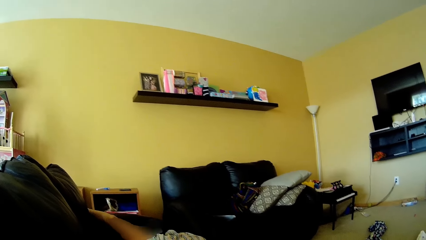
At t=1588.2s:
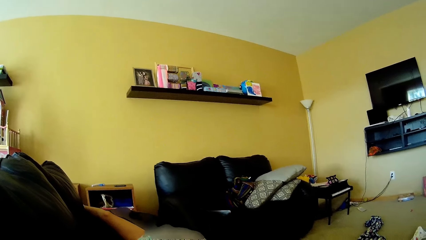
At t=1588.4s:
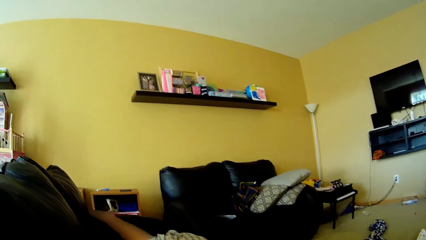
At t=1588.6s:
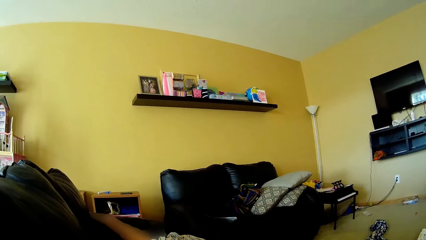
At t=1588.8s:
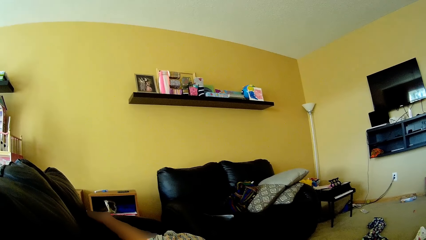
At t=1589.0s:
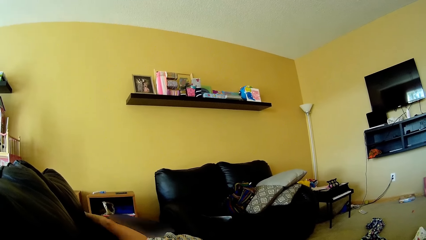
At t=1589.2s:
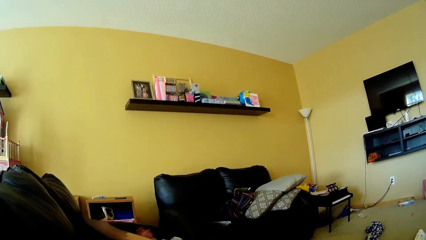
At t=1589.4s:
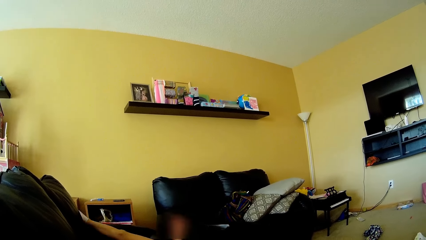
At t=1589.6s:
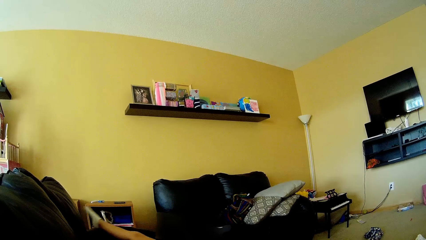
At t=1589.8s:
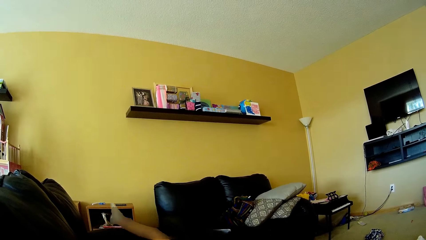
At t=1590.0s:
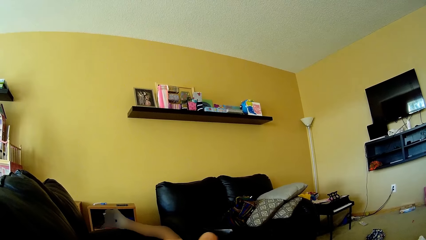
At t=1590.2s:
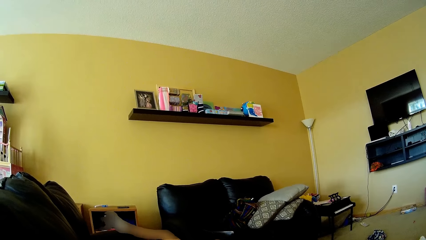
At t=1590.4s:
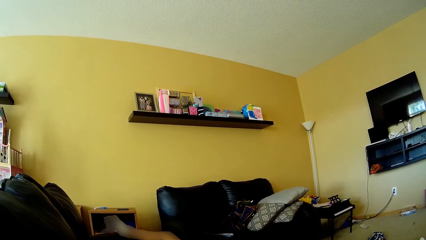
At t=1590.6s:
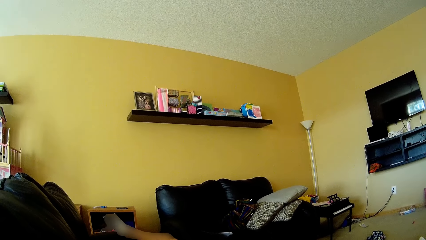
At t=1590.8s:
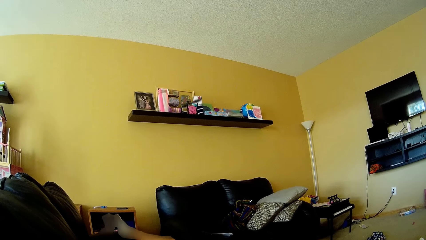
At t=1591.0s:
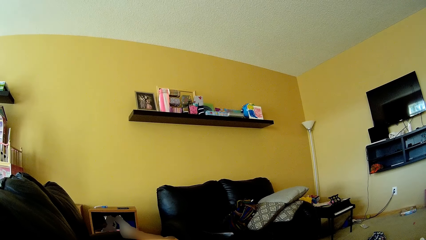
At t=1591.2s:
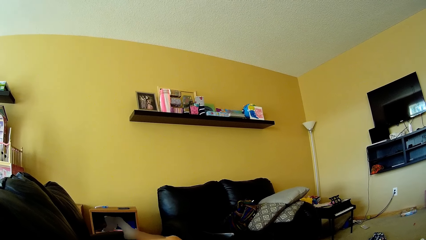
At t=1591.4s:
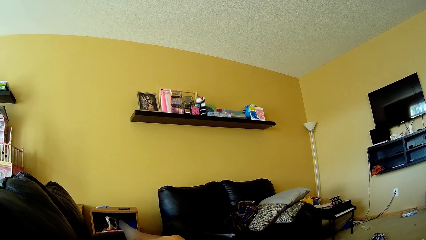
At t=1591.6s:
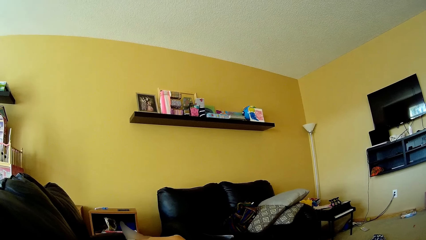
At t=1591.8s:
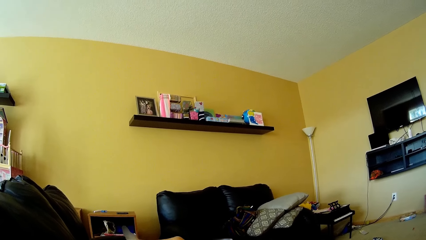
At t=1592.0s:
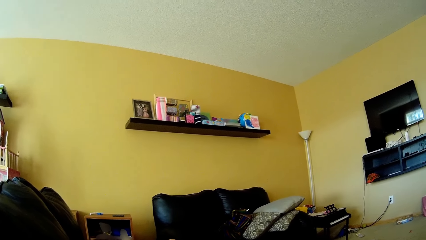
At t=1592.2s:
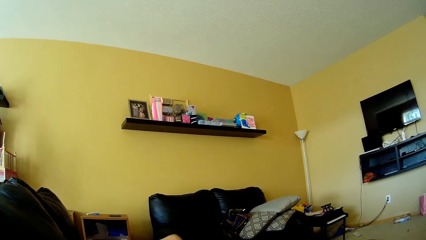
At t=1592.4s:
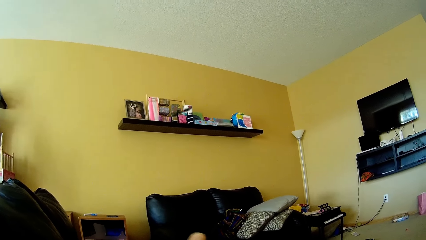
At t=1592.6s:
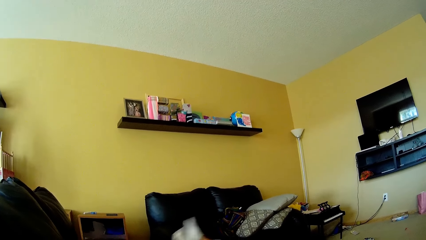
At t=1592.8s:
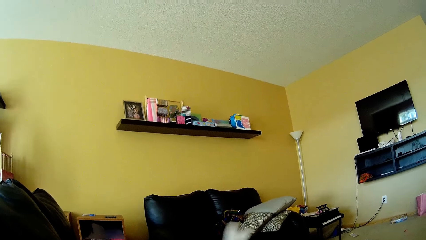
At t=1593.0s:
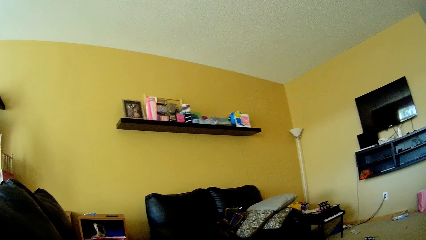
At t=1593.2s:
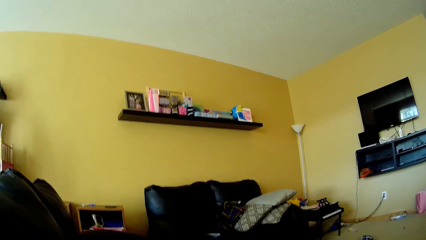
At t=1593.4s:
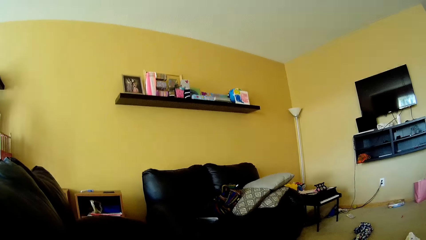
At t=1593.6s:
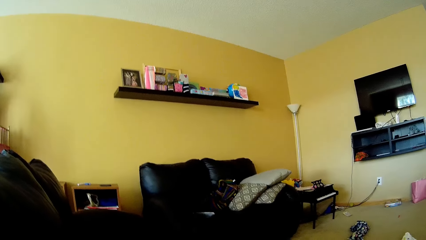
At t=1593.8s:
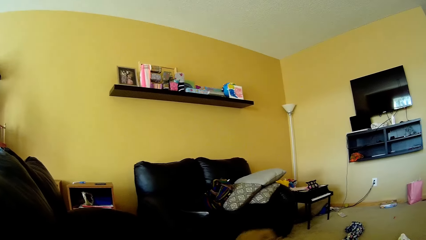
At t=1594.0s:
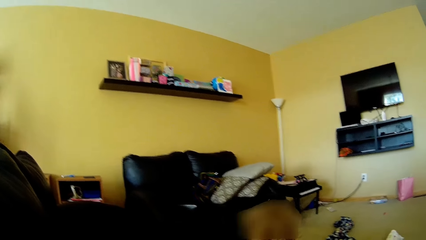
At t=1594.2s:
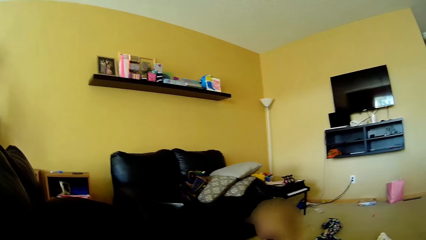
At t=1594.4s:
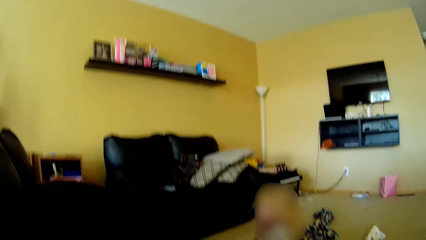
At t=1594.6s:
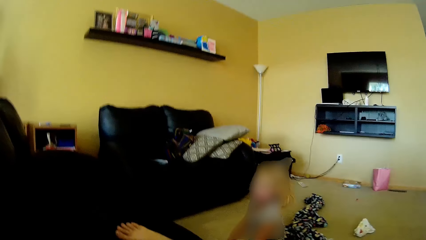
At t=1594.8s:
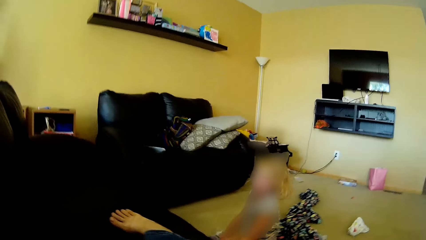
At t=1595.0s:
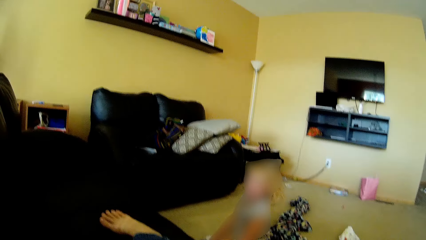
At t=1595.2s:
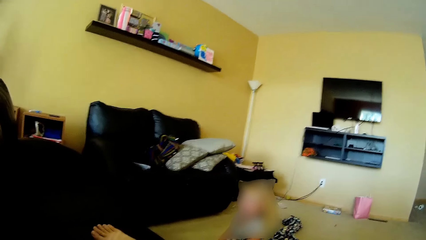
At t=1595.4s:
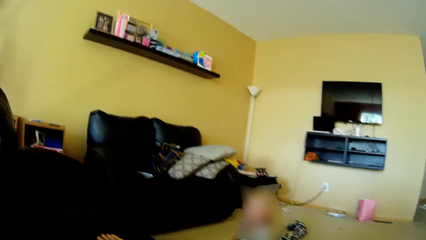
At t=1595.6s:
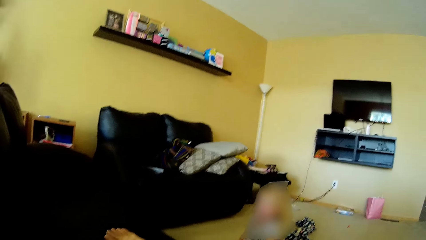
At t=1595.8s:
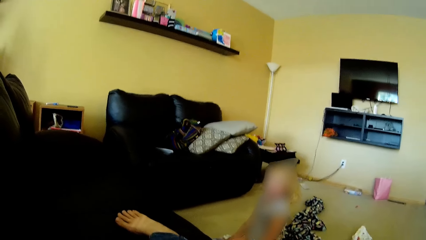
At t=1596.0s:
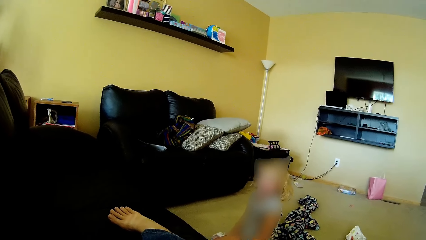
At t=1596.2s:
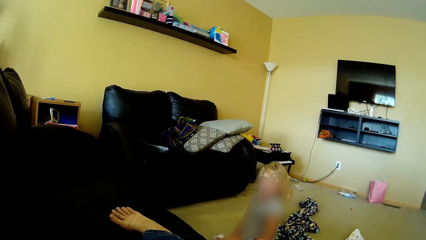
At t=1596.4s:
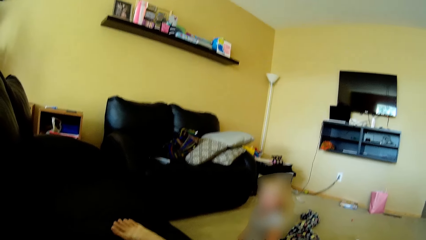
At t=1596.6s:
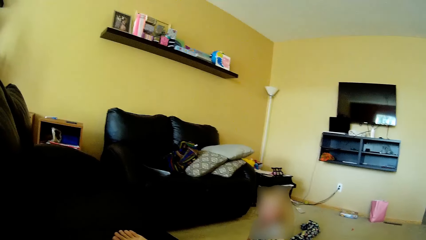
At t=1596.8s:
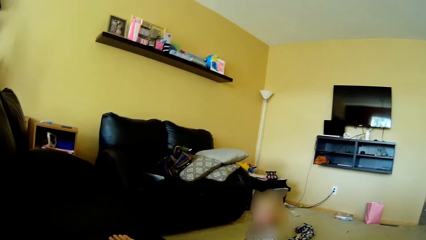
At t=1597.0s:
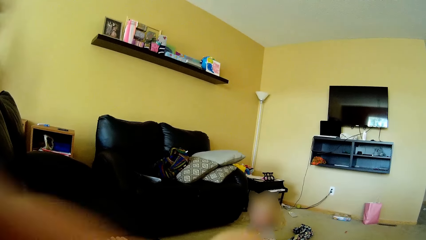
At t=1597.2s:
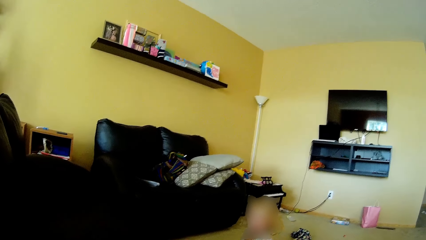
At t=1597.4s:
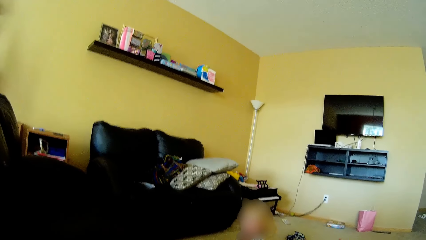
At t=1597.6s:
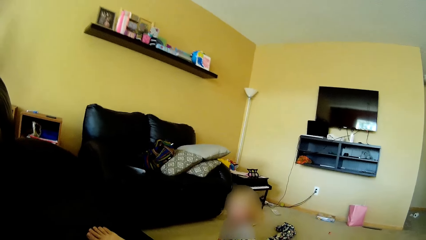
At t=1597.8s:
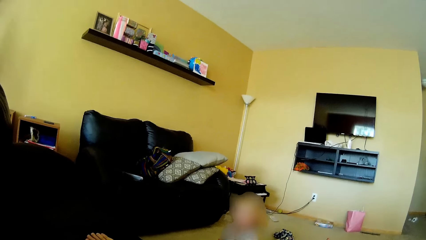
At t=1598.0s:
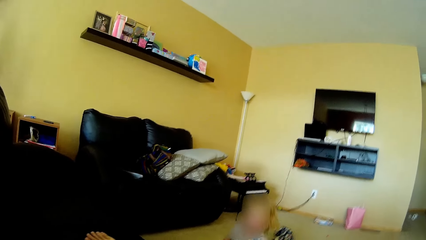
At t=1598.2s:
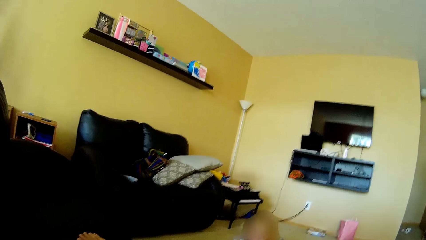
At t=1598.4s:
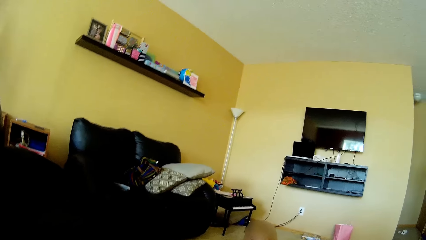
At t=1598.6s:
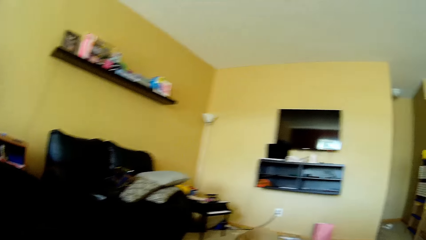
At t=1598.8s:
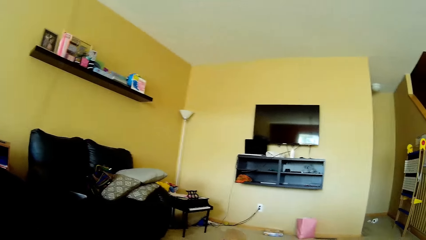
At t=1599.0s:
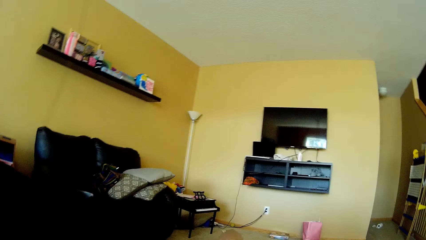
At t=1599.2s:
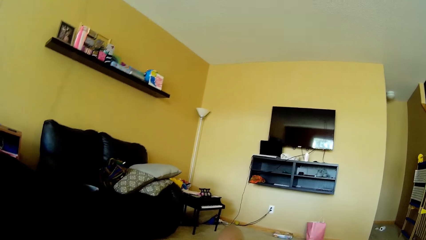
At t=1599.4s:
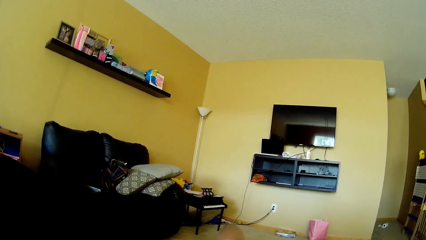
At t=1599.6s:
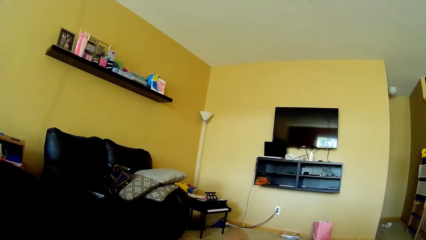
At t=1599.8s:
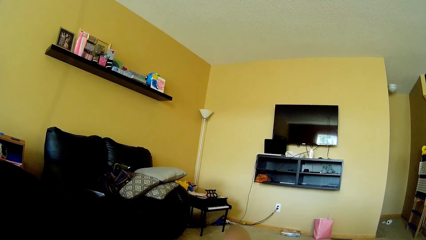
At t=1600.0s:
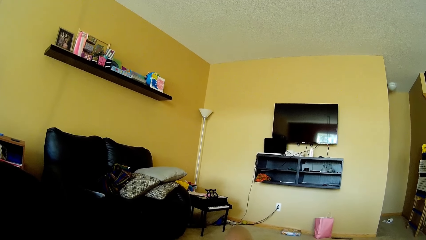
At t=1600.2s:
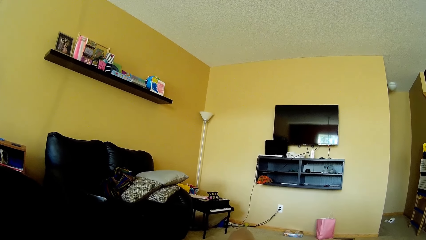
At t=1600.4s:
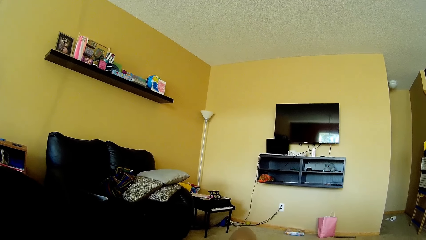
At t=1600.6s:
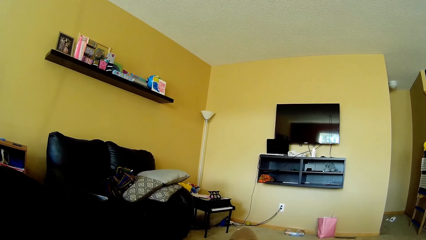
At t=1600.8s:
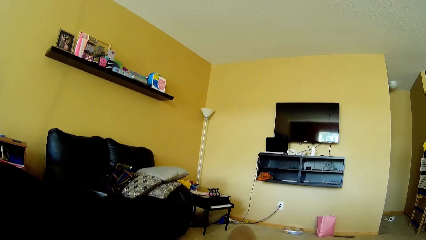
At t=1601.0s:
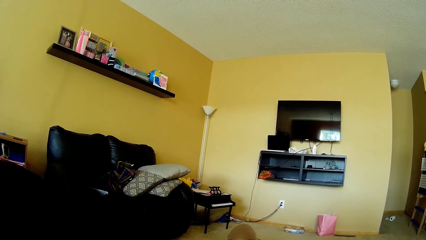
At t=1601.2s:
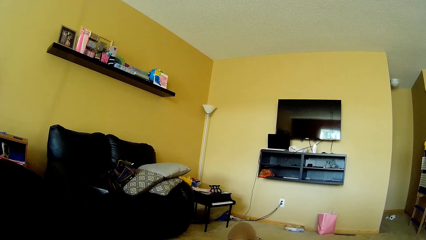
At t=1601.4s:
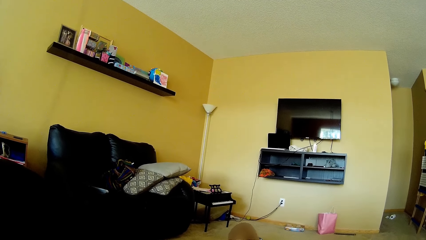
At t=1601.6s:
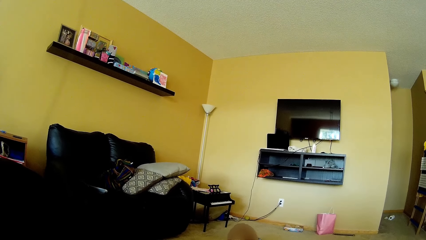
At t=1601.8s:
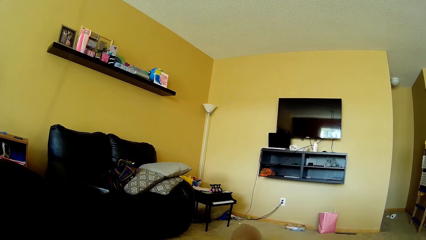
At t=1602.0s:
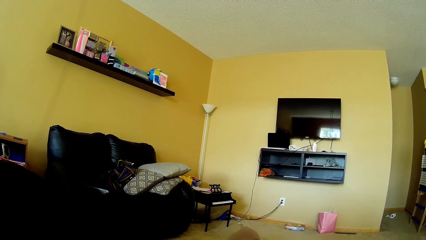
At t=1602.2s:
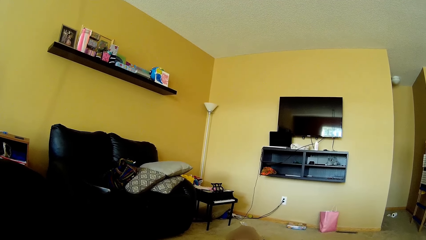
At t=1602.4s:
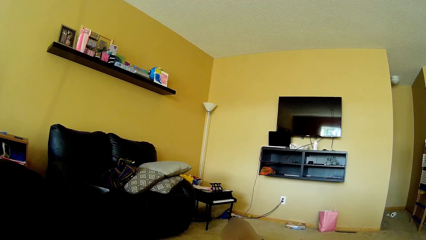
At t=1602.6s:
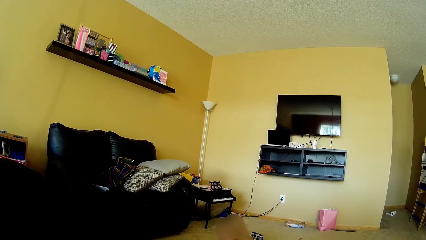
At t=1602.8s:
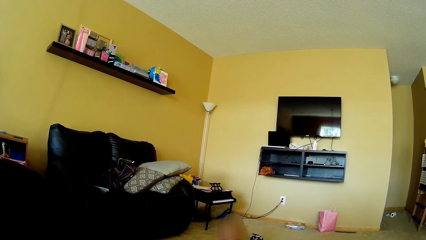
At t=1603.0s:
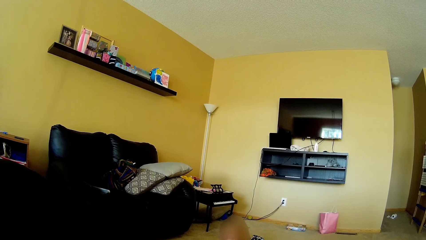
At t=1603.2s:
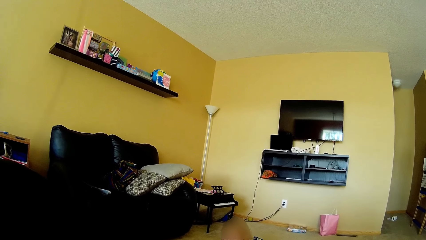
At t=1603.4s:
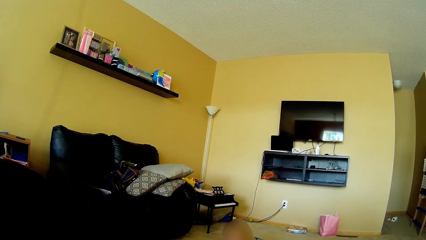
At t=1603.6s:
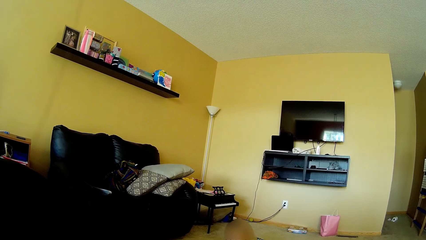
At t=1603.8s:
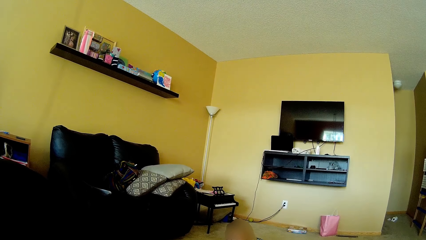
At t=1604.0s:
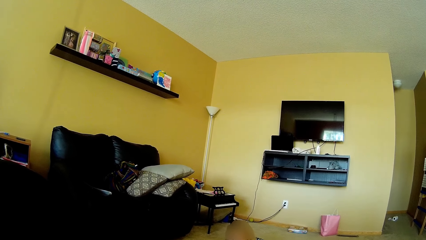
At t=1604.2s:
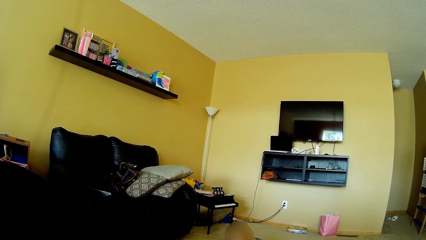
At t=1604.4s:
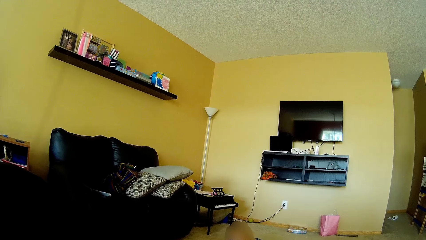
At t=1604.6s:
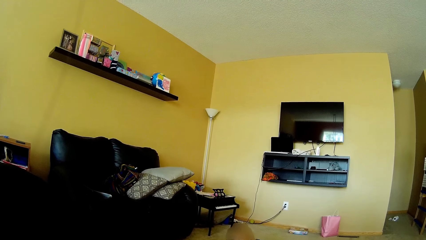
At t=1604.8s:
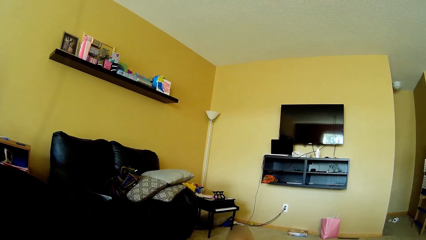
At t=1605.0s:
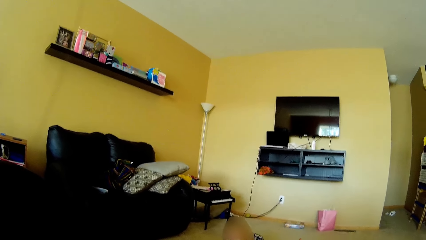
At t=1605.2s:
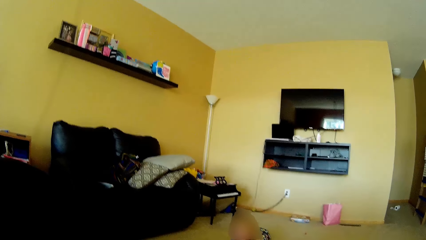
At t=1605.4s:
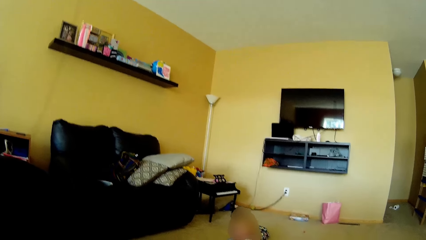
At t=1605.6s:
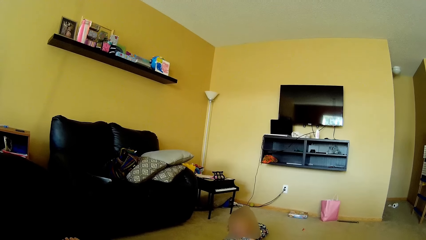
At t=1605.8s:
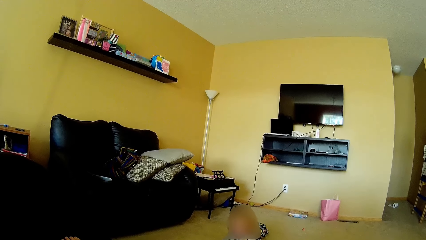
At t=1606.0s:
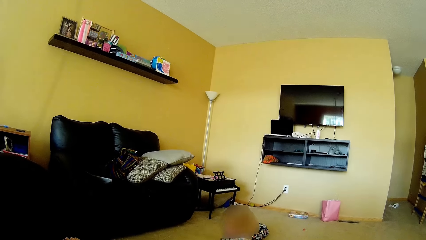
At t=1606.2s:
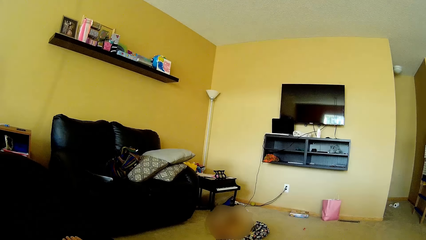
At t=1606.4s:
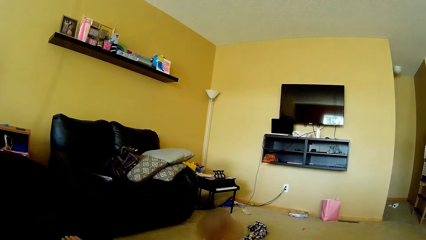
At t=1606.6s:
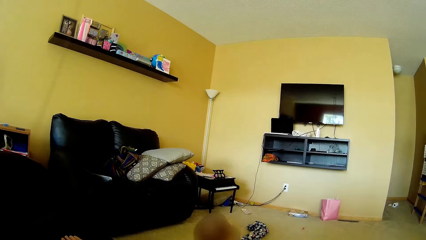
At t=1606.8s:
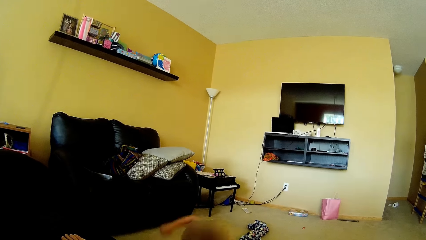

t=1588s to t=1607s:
The girl sits on the floor of the living room.
